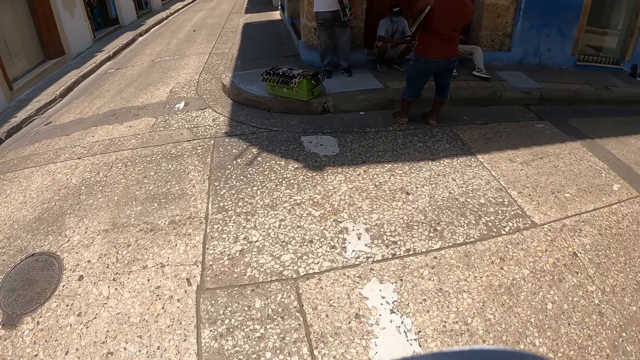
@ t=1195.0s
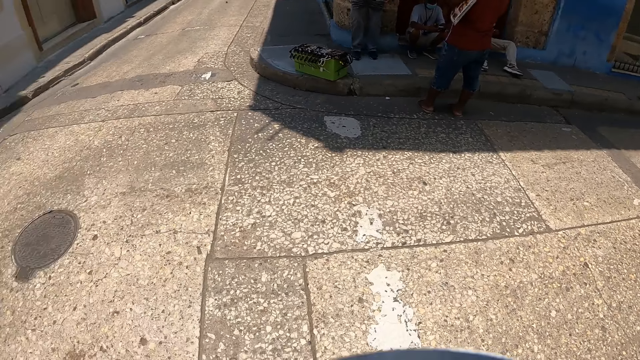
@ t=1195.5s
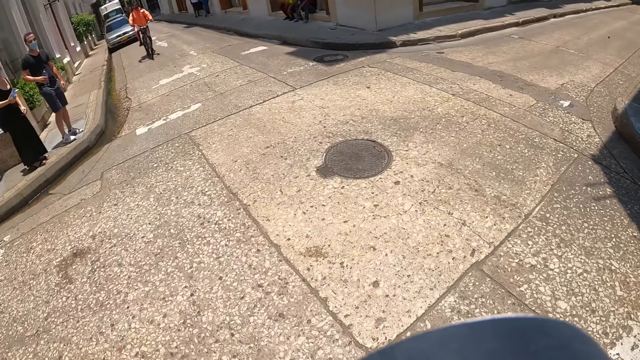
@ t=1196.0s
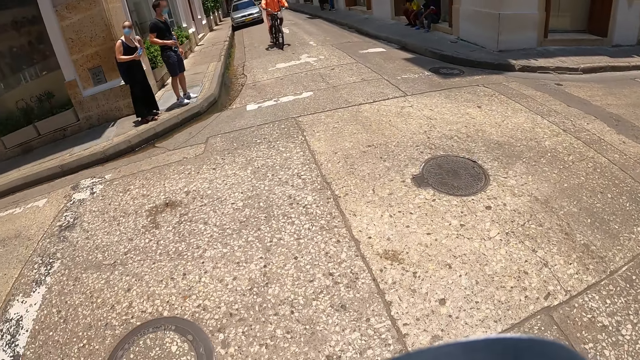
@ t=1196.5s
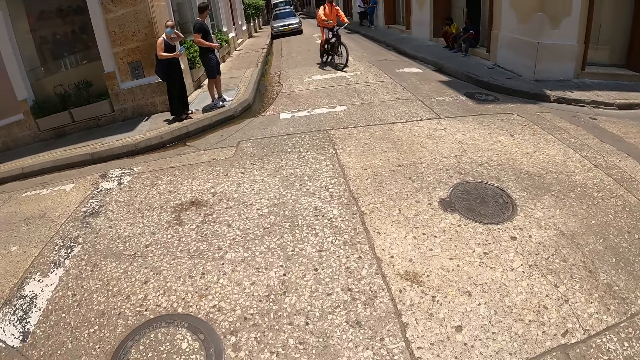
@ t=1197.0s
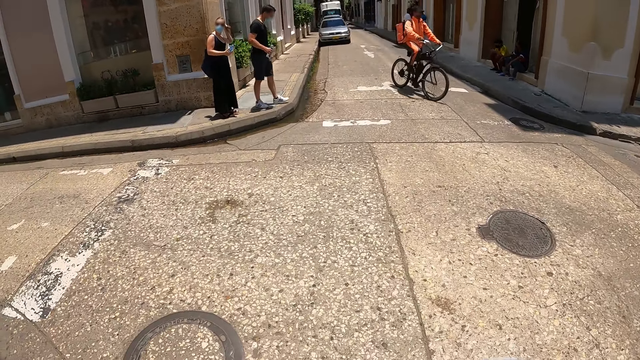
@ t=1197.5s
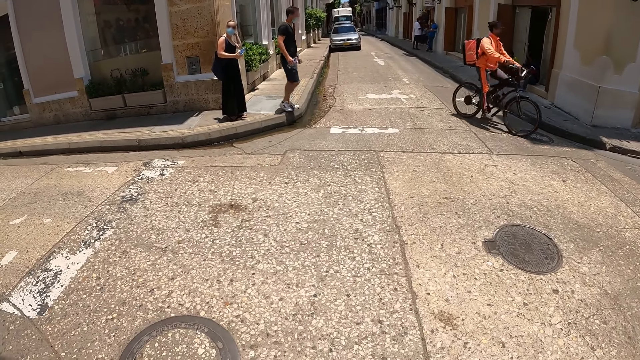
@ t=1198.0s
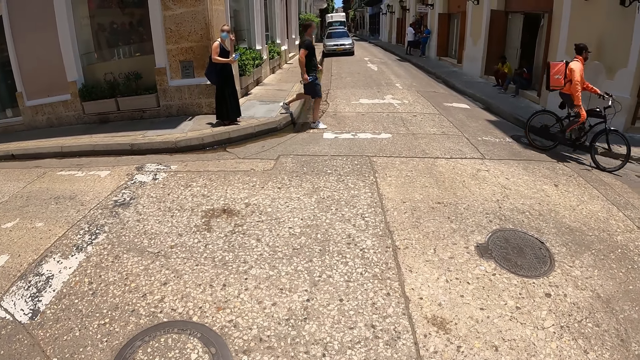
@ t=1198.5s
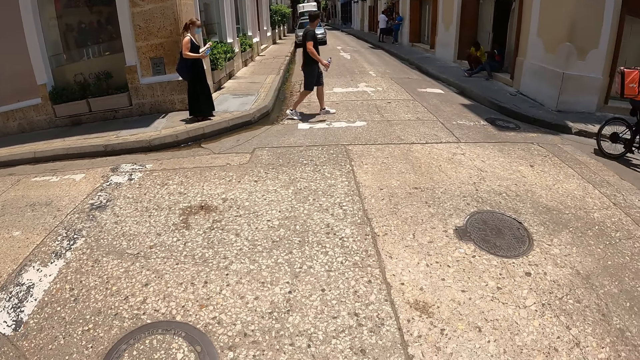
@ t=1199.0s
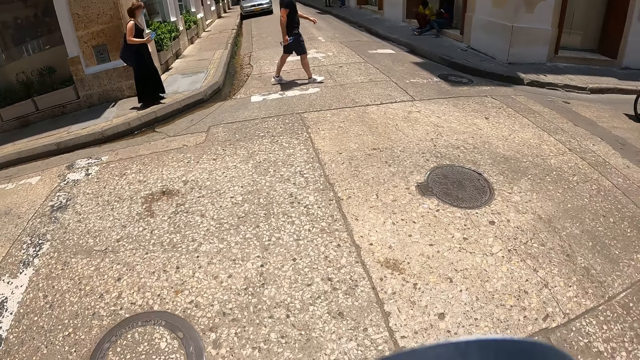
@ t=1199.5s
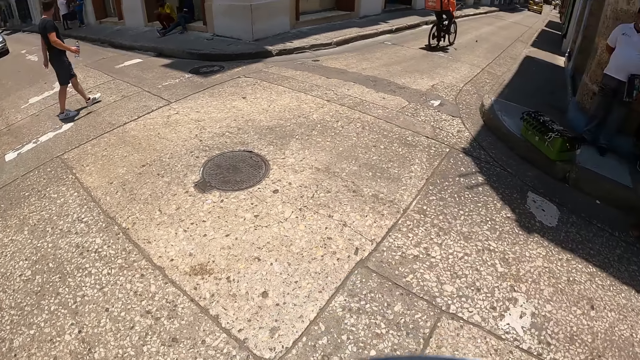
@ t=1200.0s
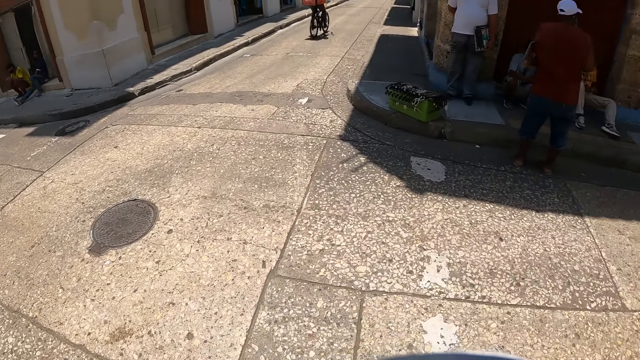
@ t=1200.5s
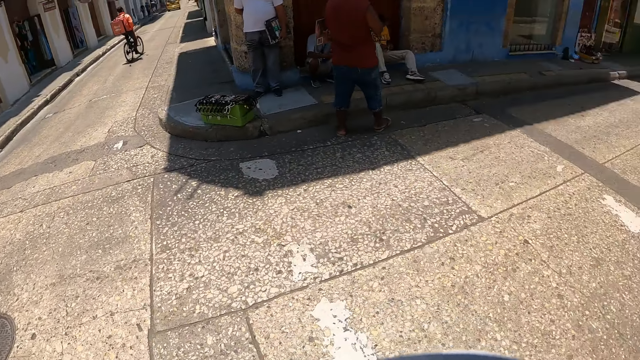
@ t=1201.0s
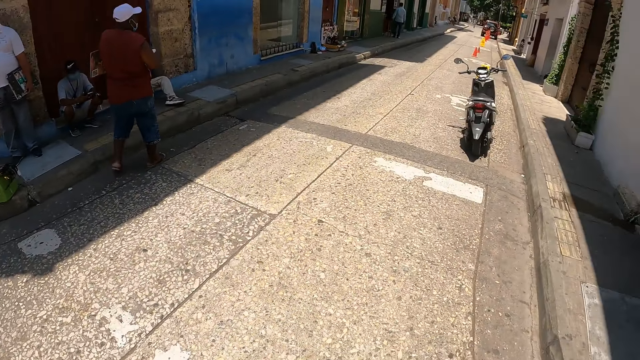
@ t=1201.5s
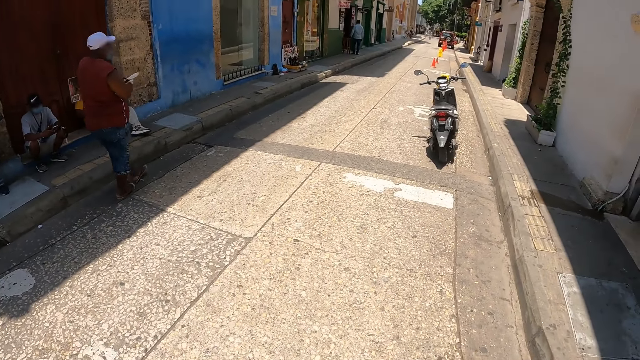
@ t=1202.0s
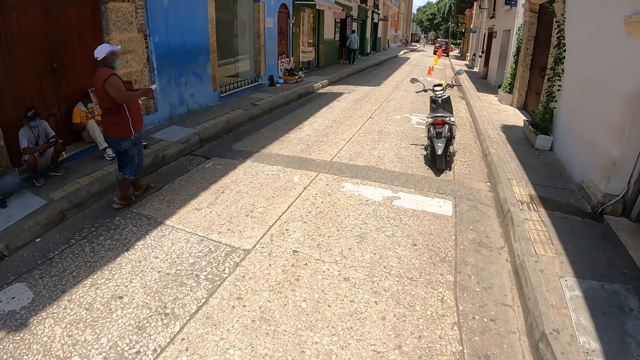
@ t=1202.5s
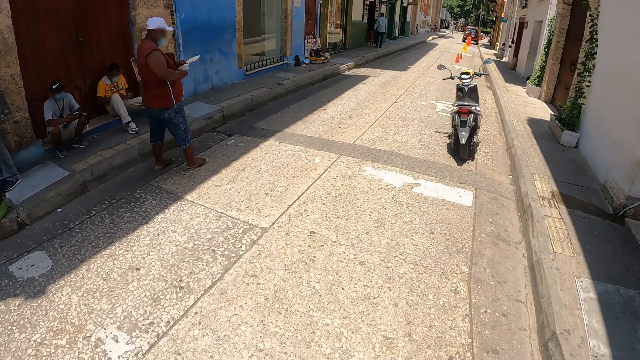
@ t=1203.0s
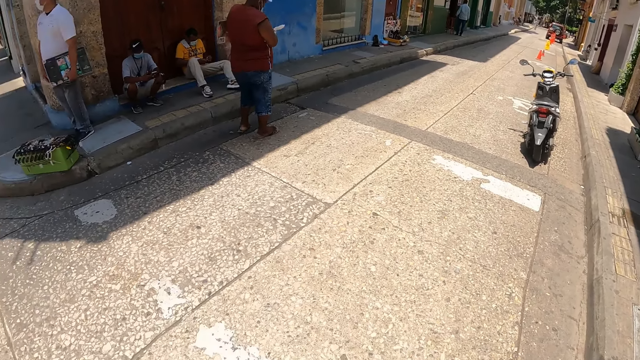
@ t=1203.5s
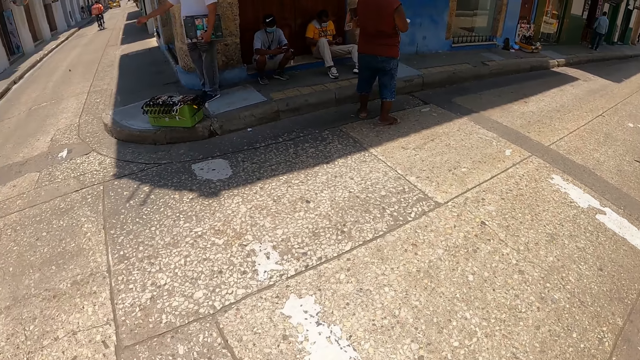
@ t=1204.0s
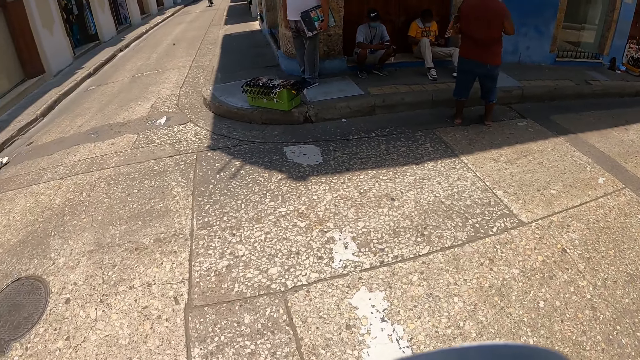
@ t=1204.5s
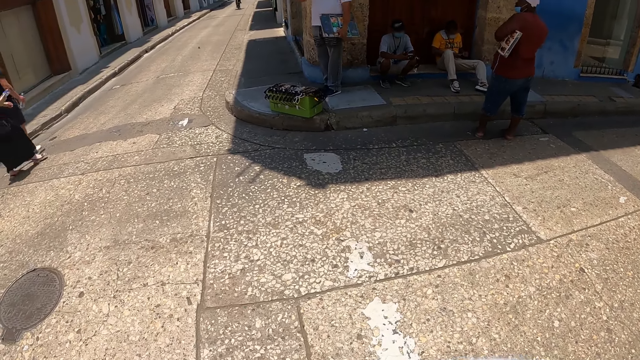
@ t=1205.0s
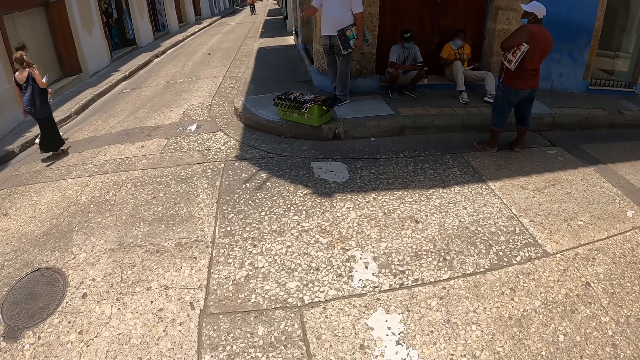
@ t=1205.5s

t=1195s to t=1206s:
The camera wearer looks around. A man moves around.

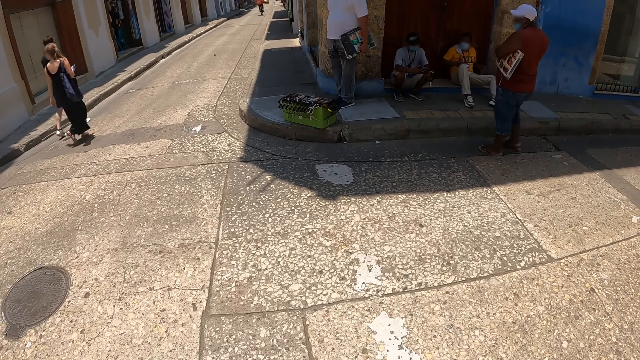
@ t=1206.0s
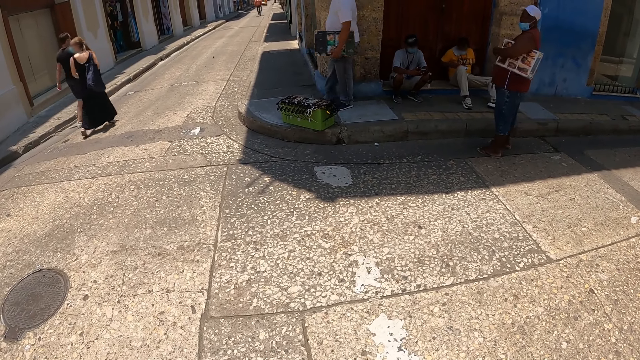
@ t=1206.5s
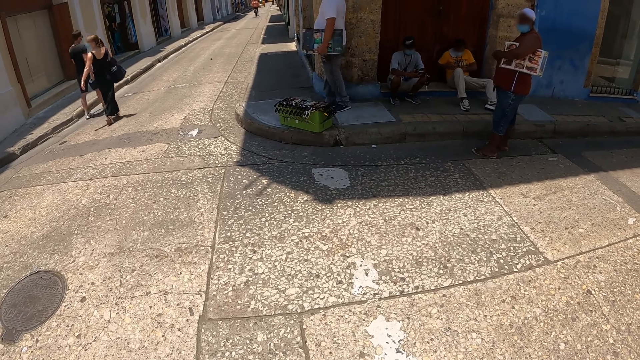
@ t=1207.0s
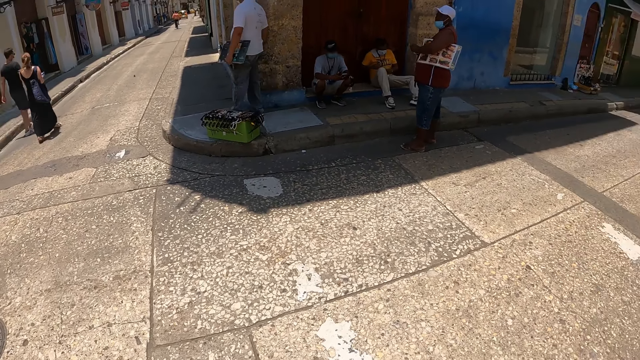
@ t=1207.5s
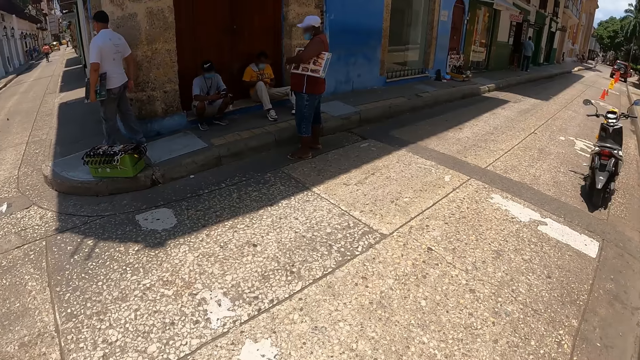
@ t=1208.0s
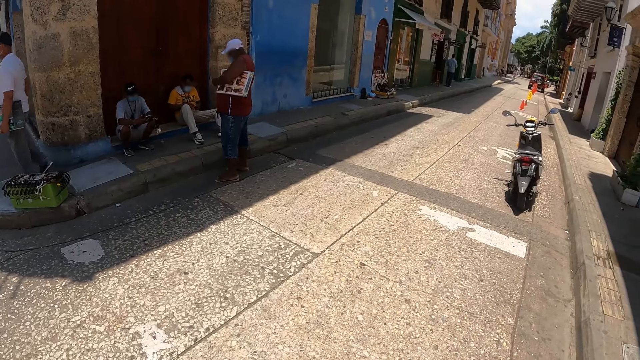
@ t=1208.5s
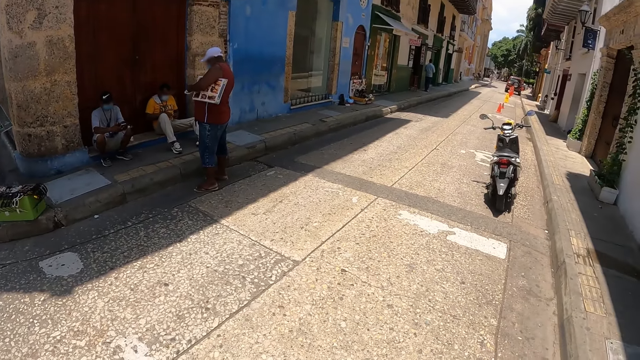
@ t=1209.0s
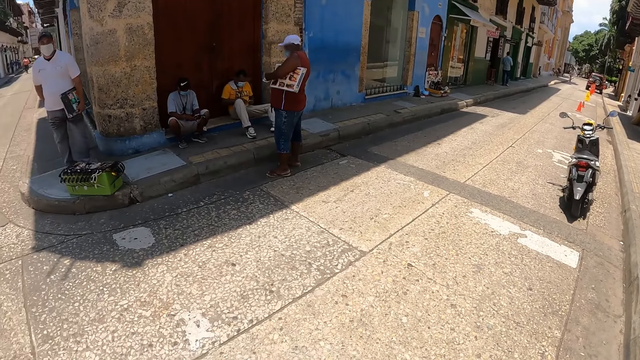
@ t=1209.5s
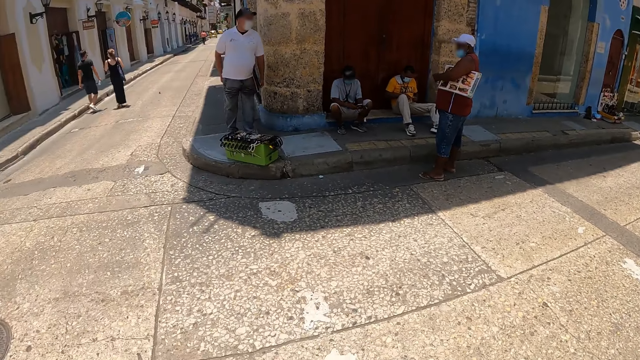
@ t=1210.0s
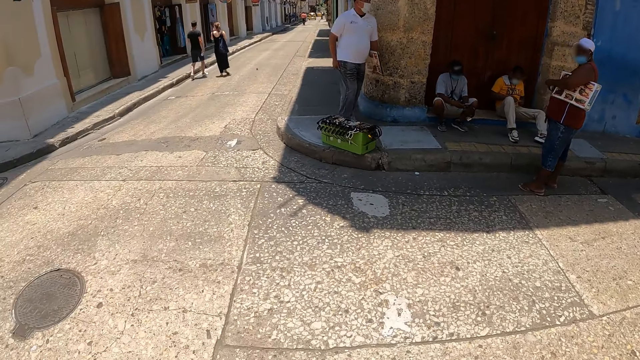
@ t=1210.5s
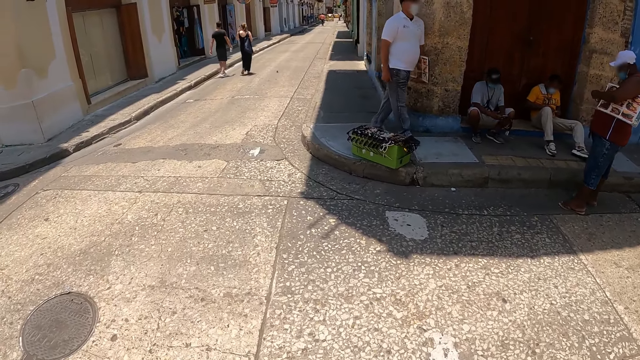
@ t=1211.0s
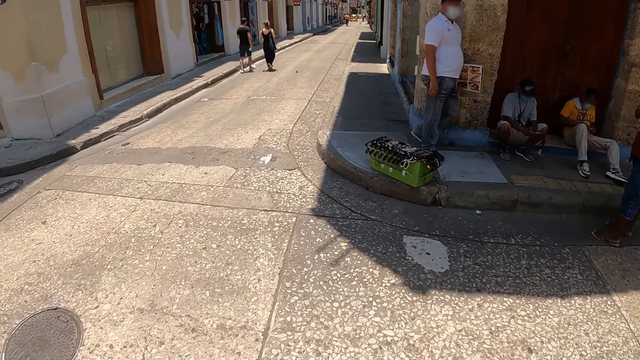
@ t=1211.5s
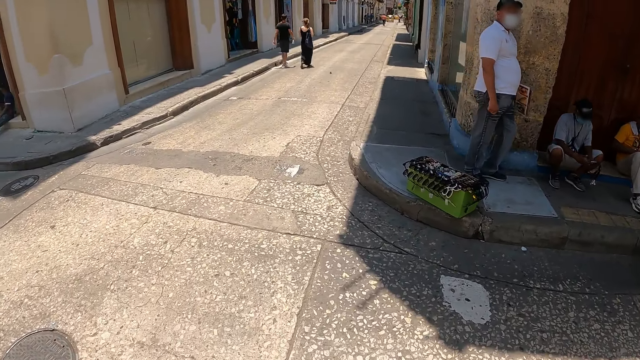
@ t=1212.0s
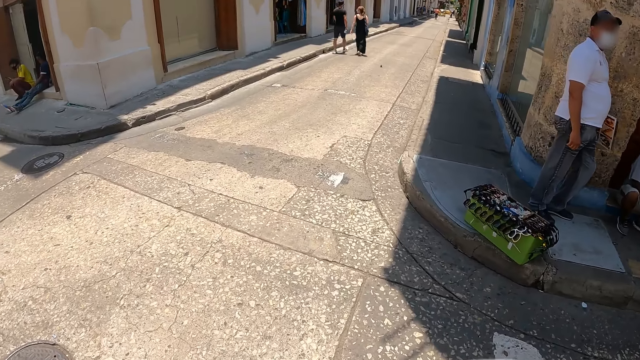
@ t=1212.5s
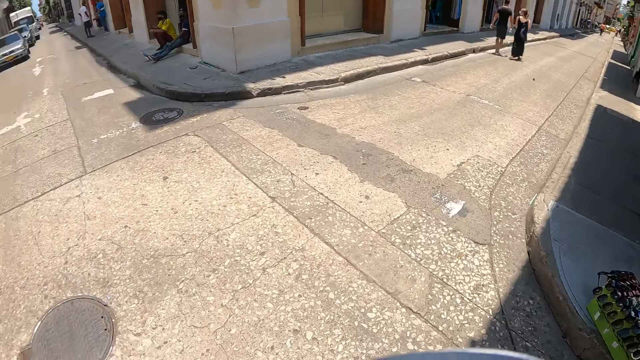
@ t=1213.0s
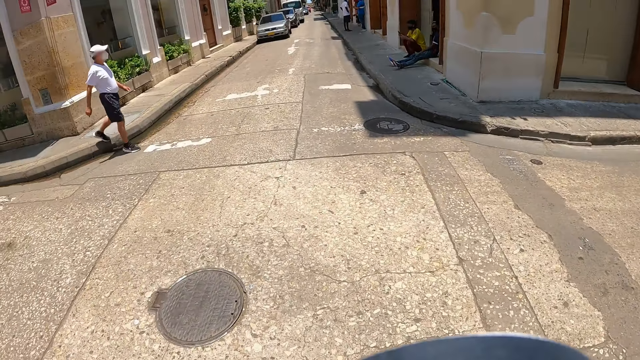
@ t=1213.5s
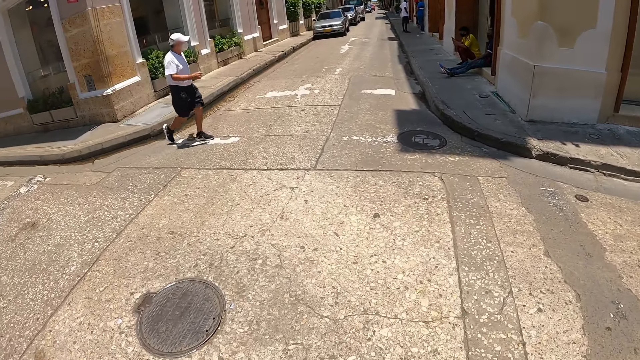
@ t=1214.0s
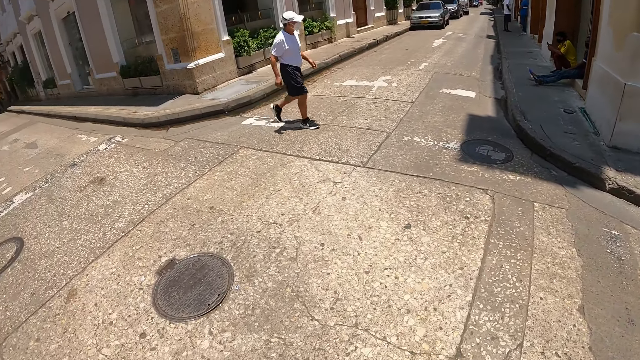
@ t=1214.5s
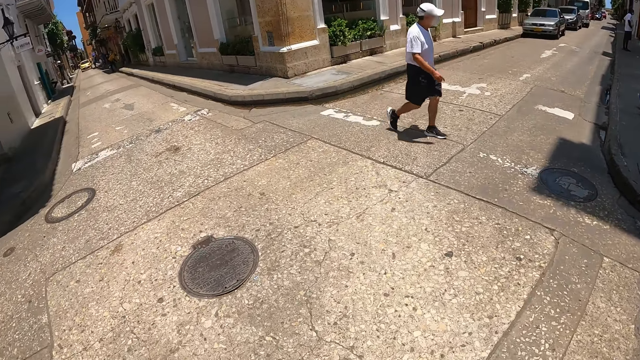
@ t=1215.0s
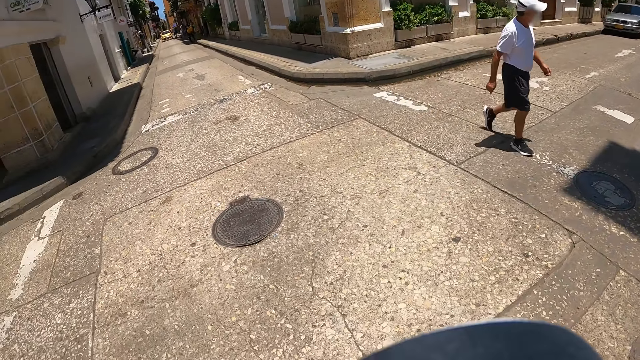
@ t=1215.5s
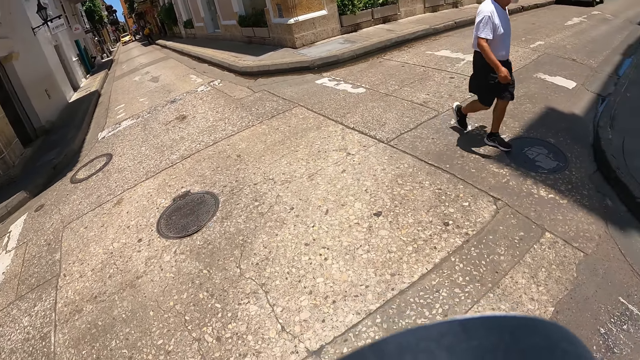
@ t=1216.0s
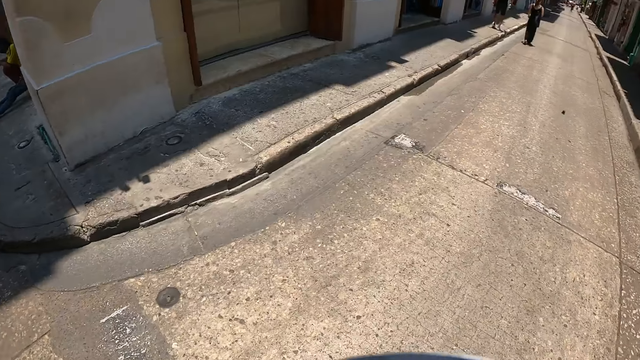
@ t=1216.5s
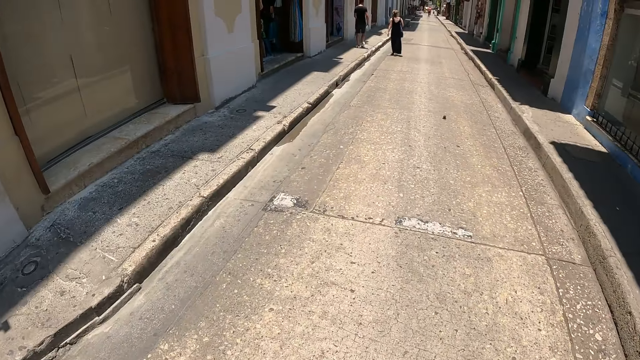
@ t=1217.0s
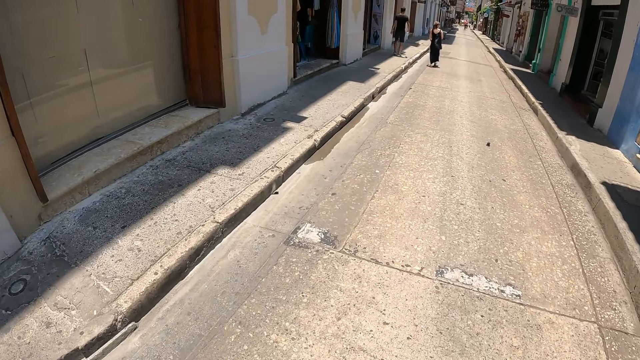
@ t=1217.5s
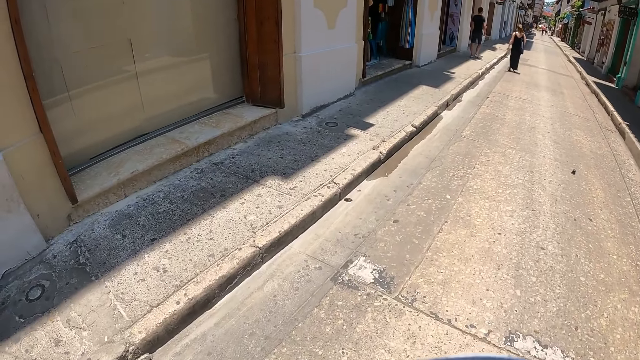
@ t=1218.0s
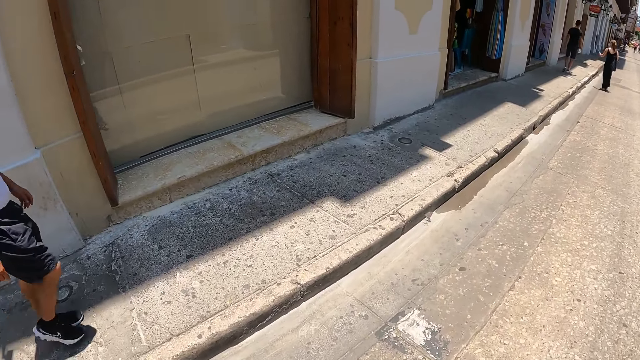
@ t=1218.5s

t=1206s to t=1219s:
A man moves around. The camera wearer walks on the road. They look around. Another man walks around. The camera wearer walks on the road.
